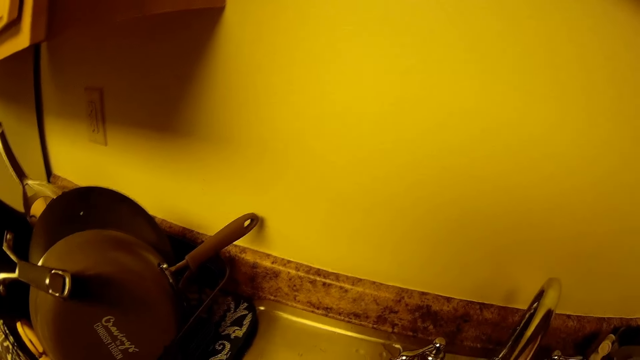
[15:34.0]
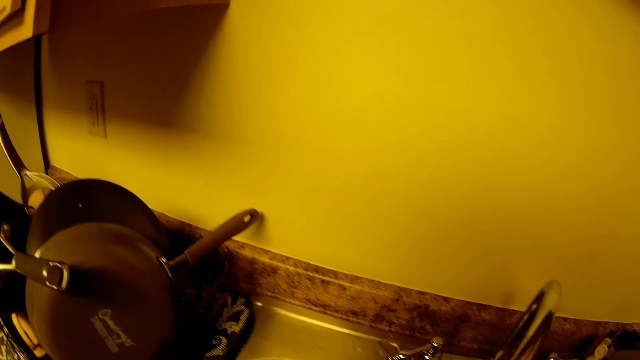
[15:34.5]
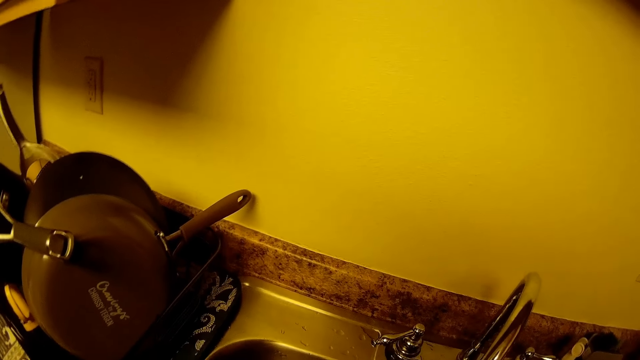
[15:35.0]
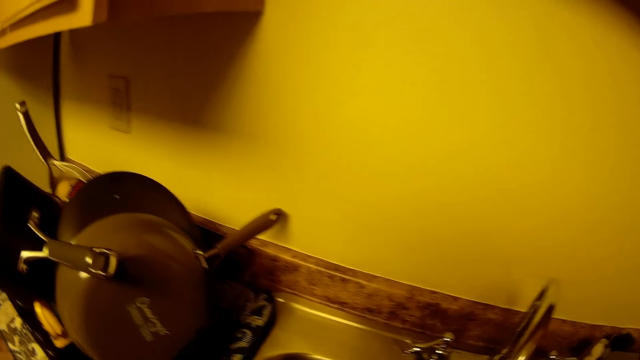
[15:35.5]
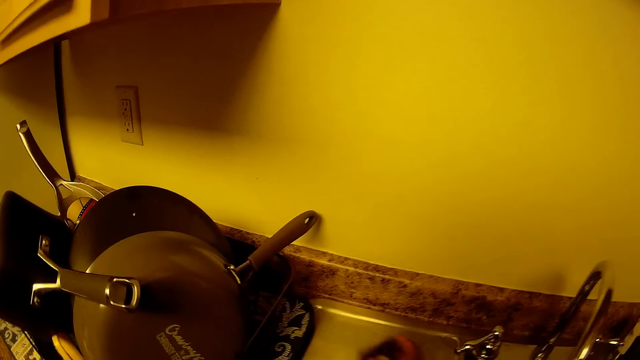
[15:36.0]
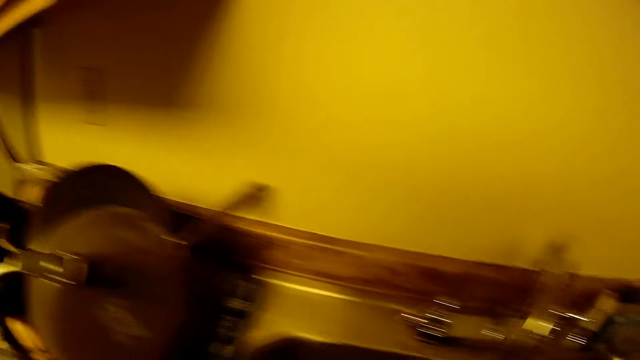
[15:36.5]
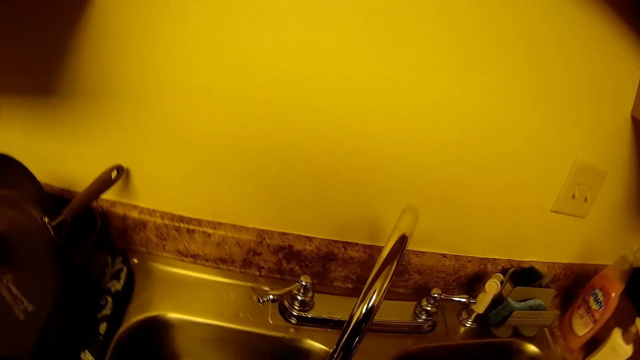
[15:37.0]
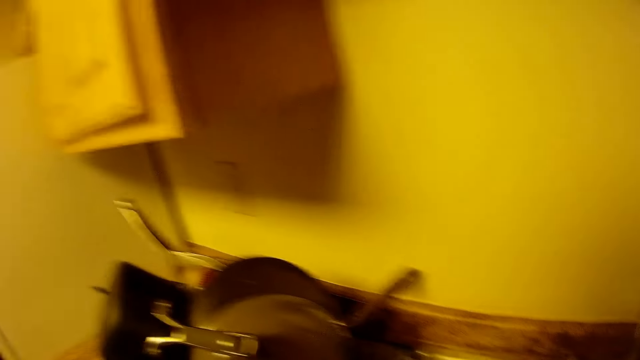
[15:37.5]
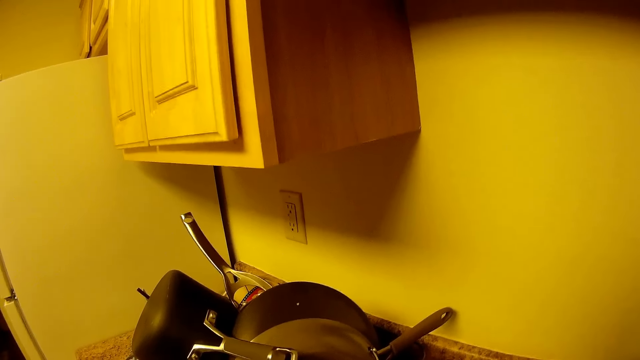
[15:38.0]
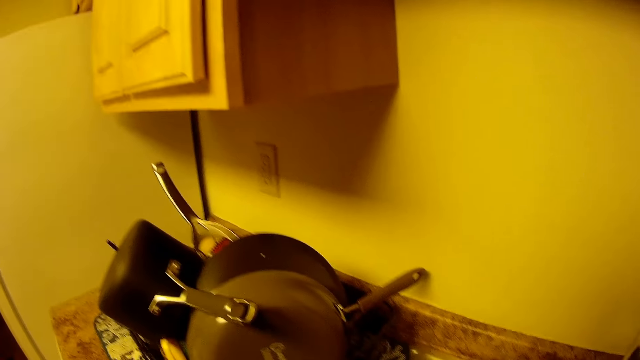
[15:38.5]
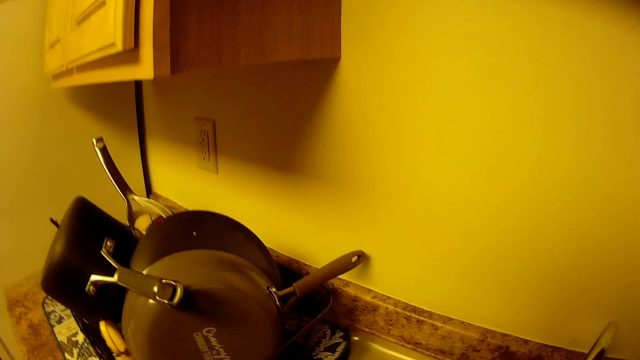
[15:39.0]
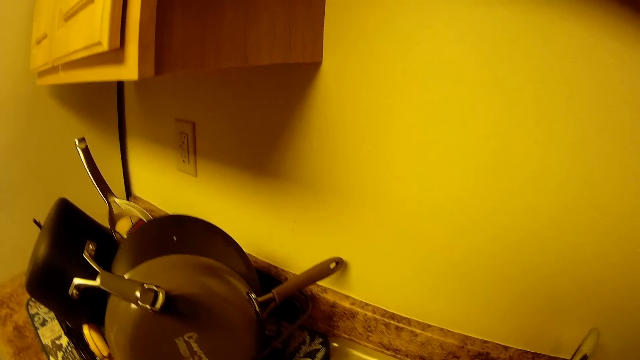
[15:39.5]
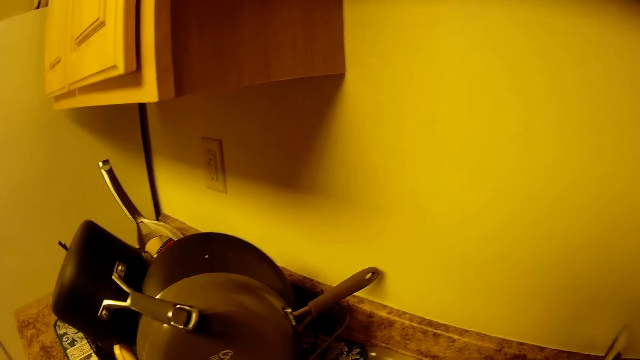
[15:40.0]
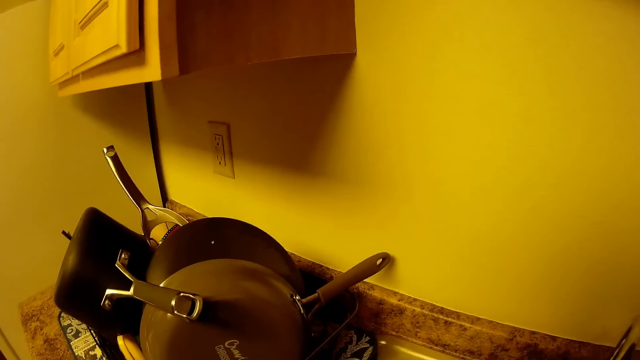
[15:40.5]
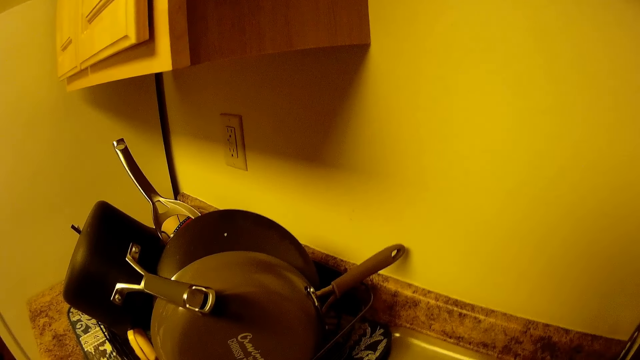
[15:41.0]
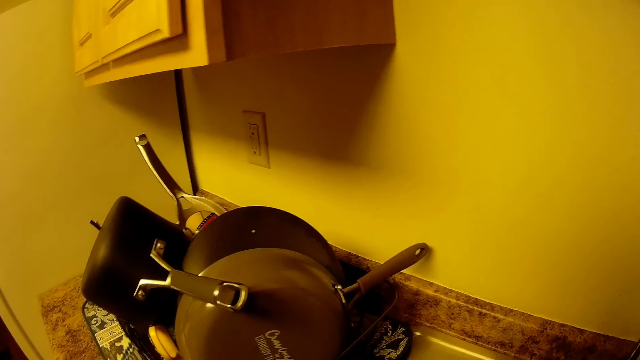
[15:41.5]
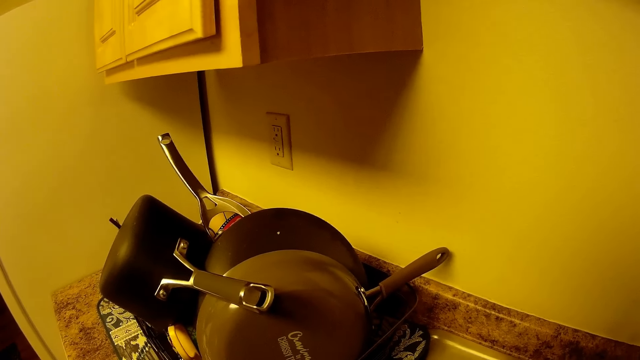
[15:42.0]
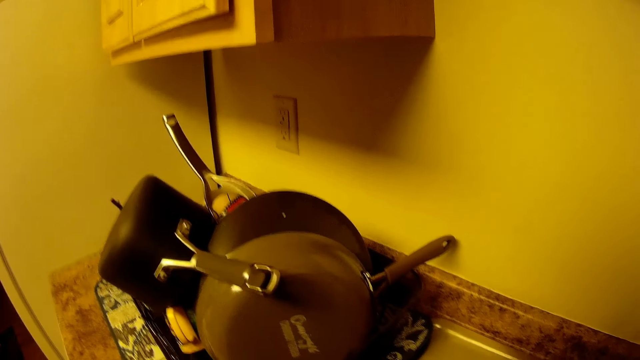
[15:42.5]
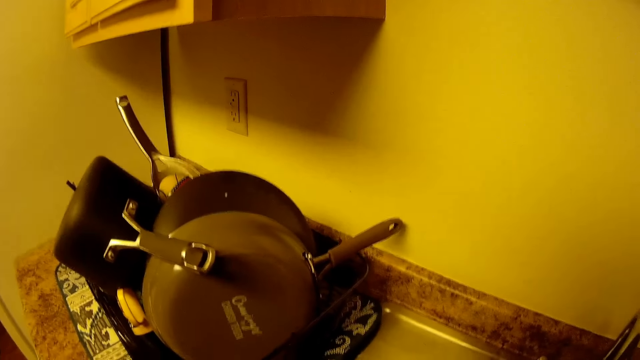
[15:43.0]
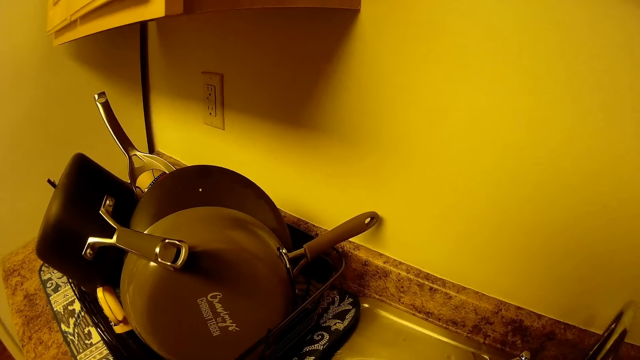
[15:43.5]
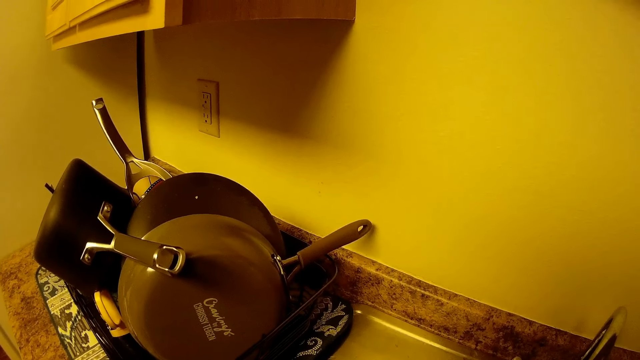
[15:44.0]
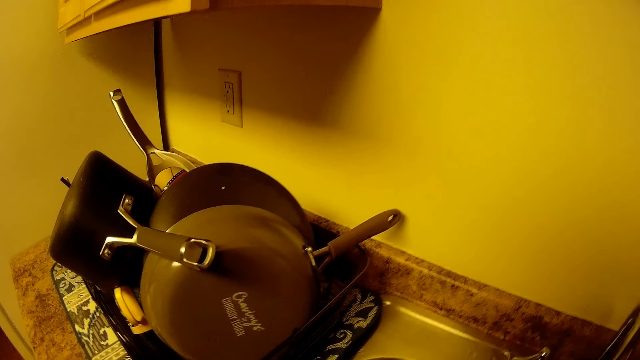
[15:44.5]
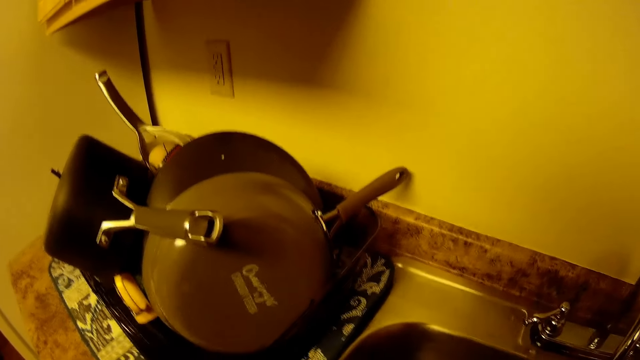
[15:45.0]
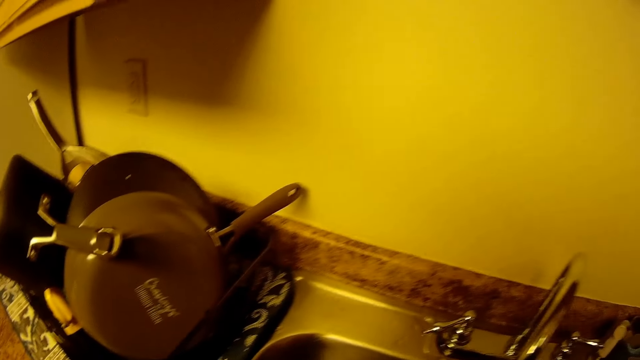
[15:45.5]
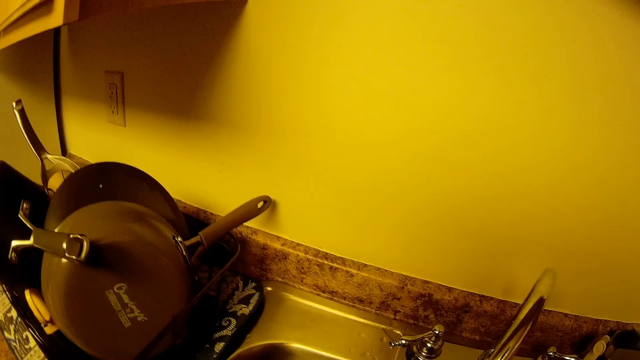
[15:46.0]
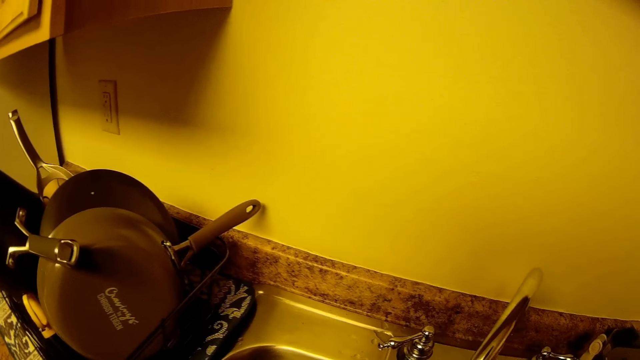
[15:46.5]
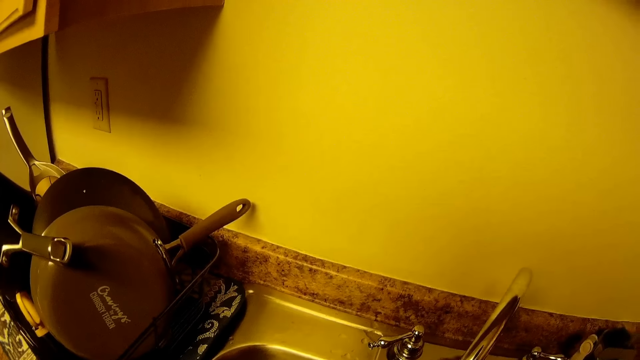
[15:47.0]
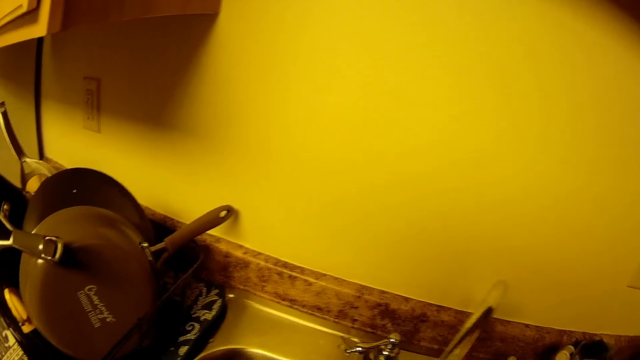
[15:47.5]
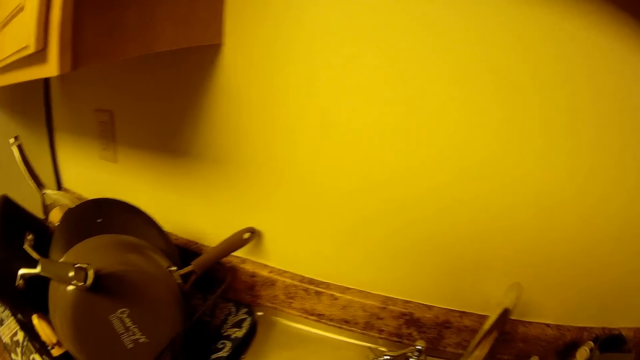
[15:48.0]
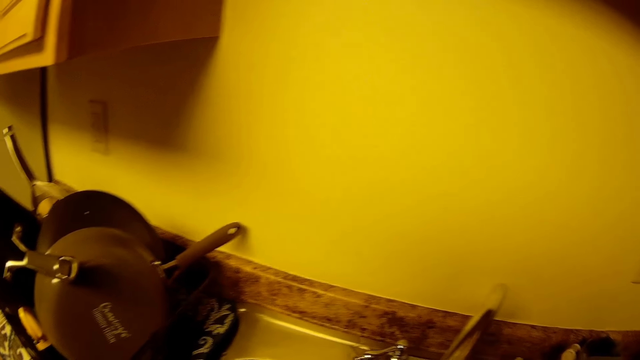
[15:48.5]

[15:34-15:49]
The camera wearer cleans the sink with a piece of cloth in her right hand. She cleans the sink with the piece of cloth in her right hand again.

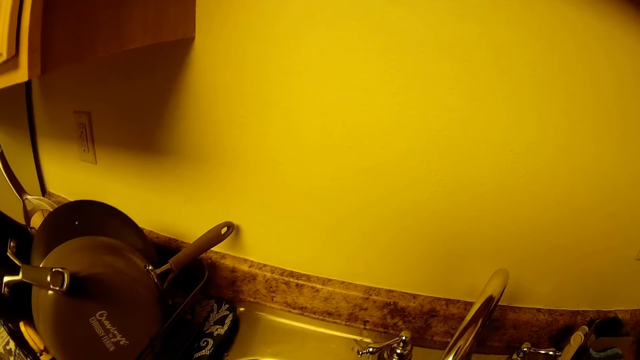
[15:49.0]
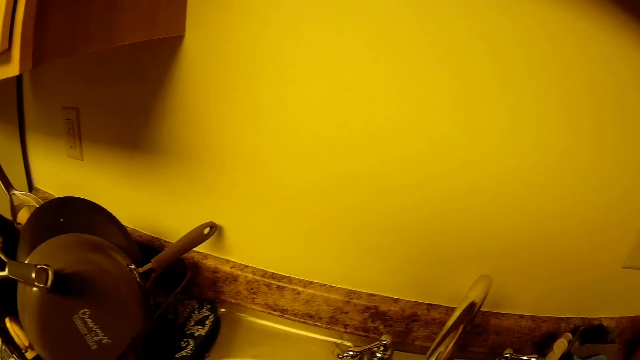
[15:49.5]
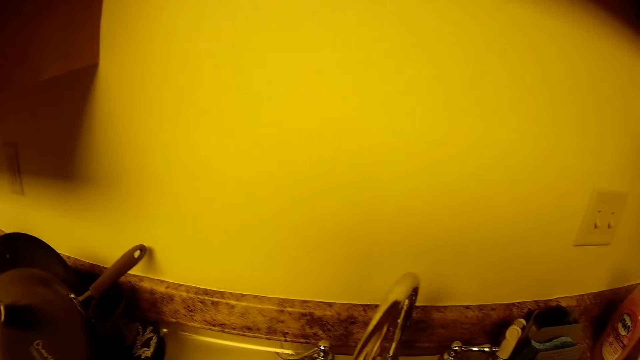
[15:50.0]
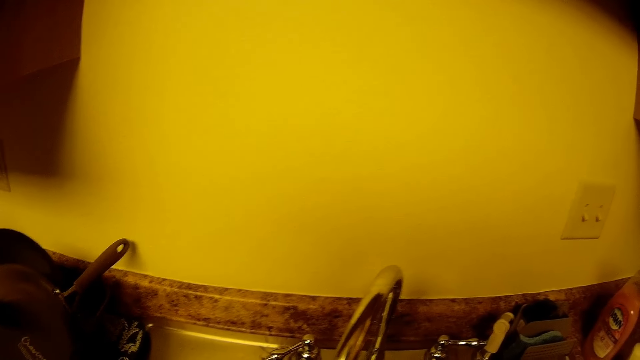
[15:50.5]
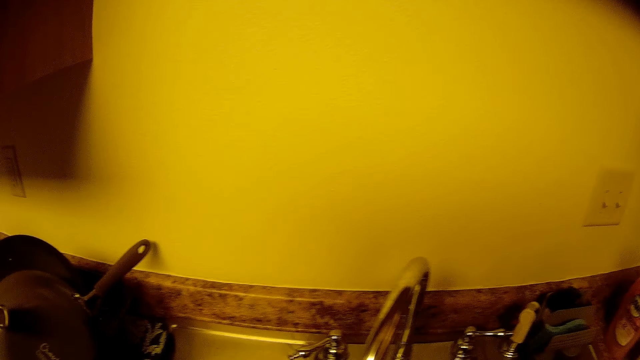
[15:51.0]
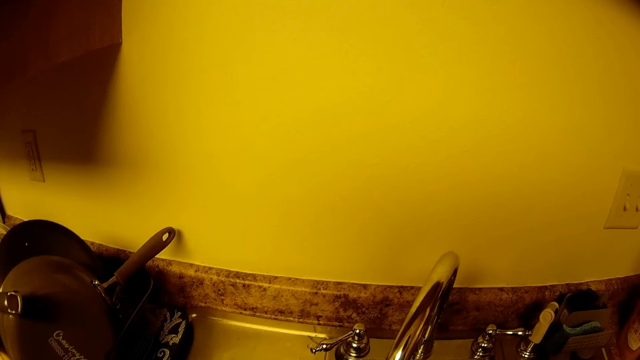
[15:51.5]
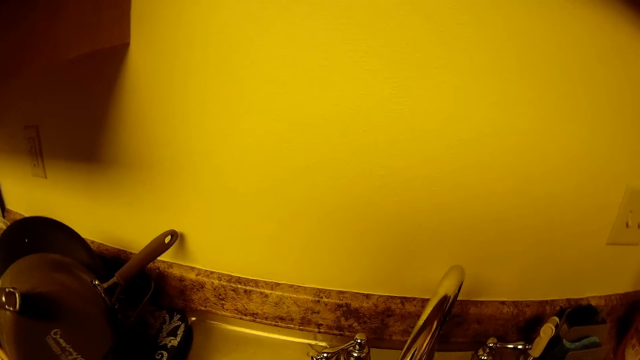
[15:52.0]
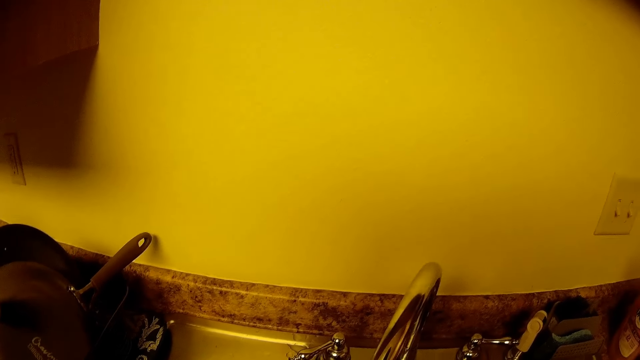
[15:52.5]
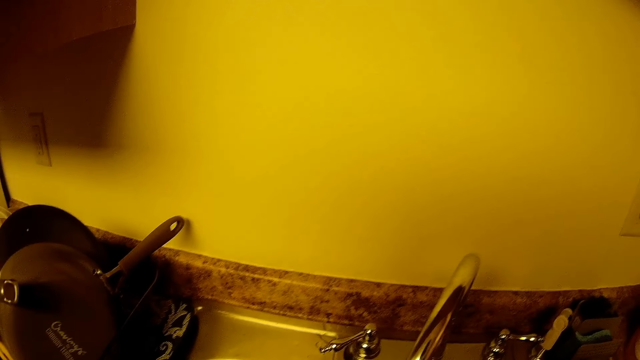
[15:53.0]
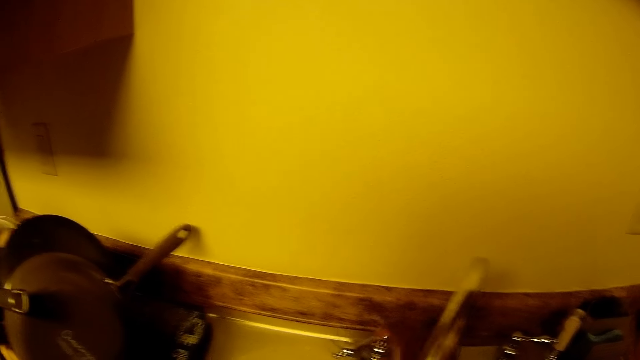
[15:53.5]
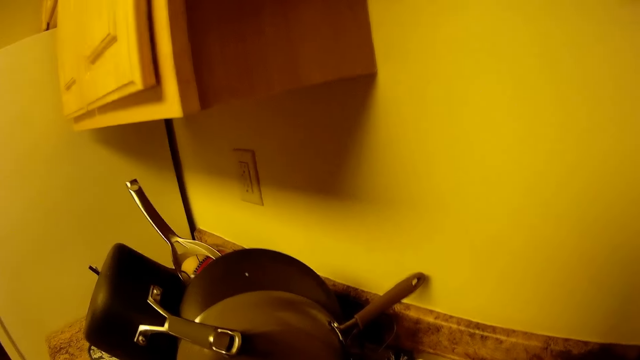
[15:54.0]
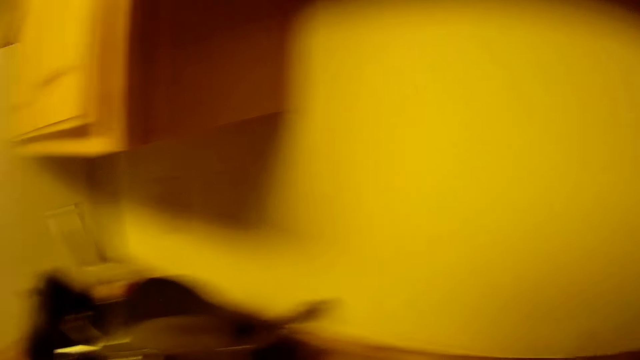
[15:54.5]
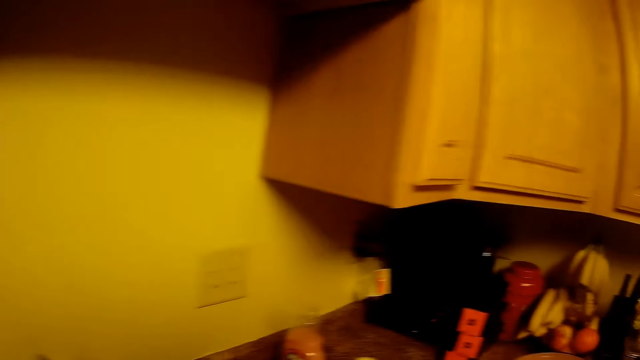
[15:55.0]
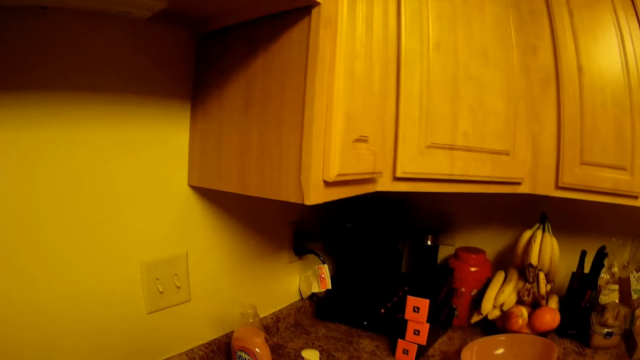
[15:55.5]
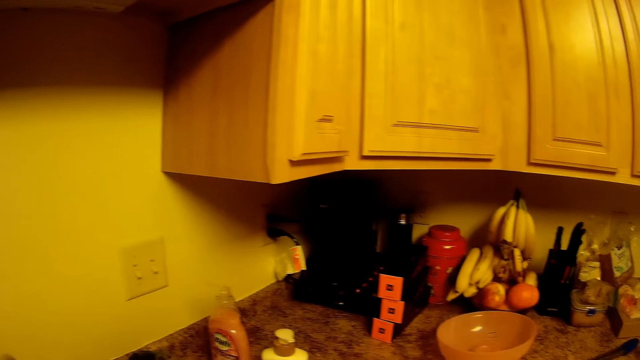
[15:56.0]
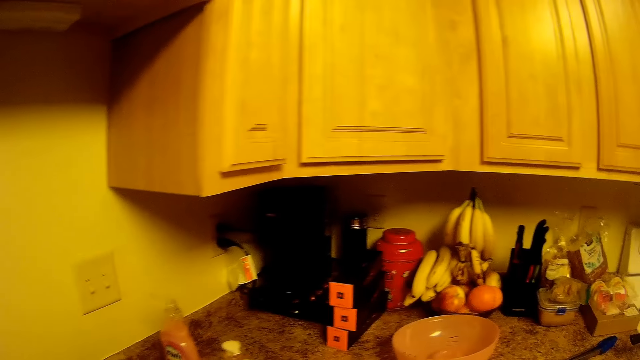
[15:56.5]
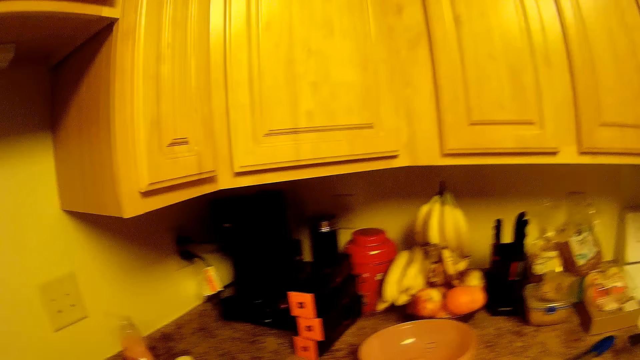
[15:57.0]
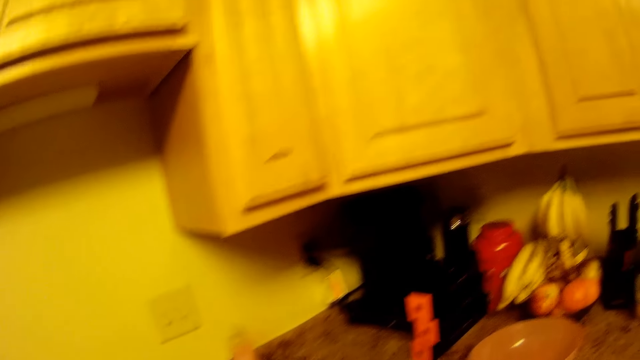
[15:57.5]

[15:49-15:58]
The camera wearer closes the tap with her right hand.
